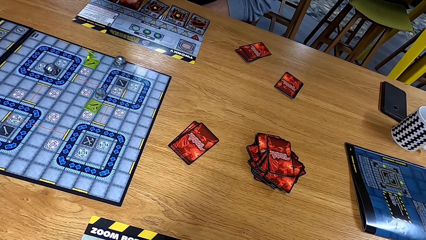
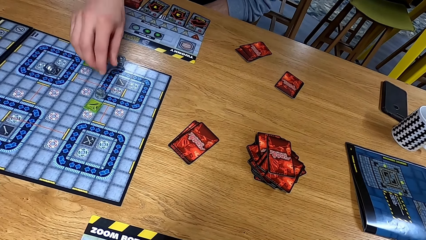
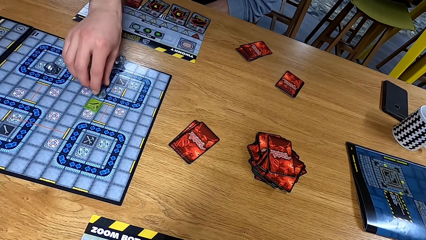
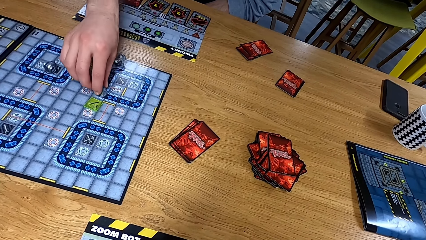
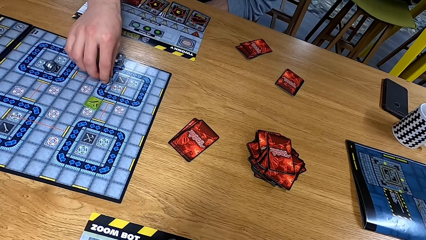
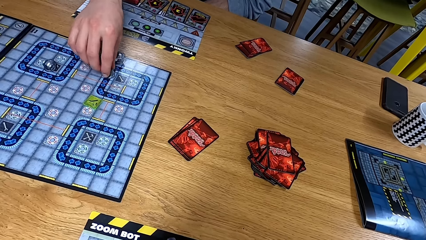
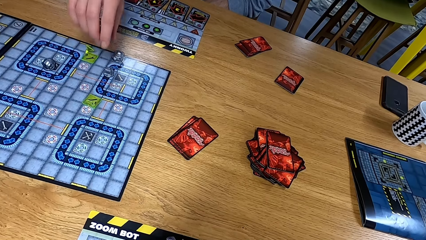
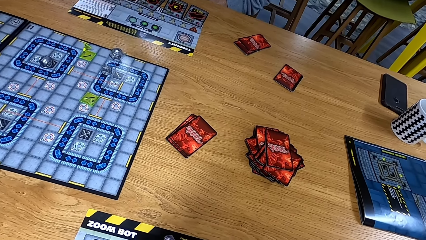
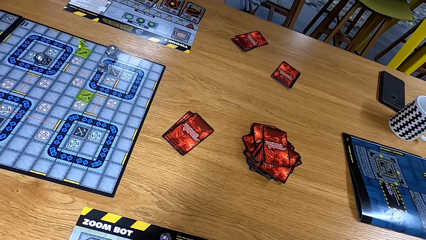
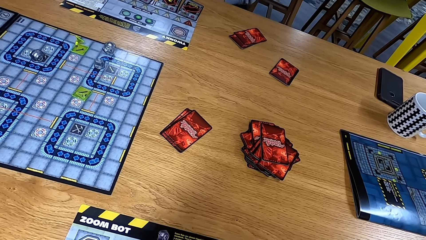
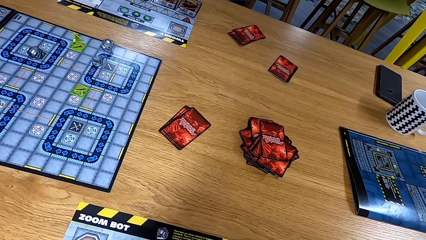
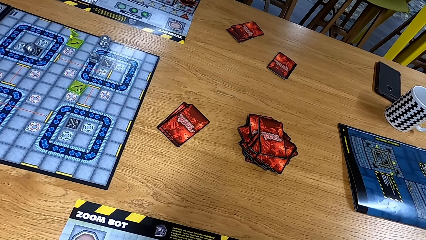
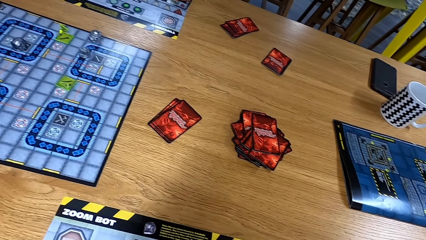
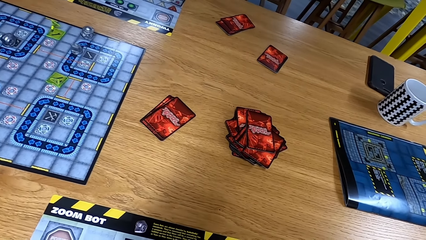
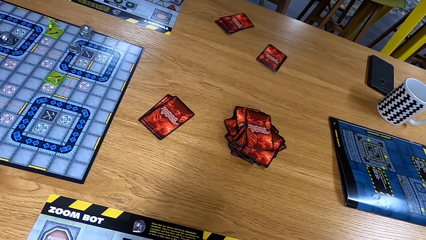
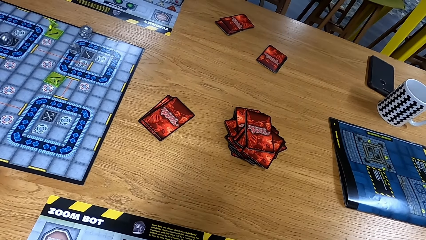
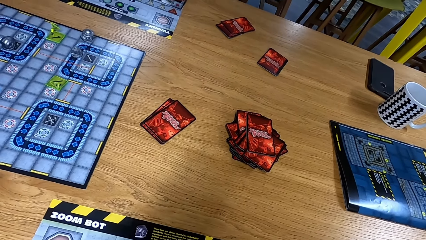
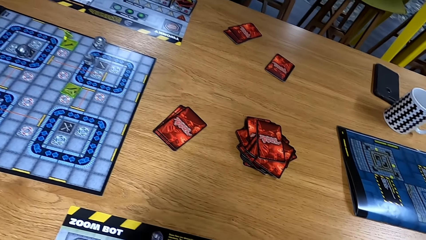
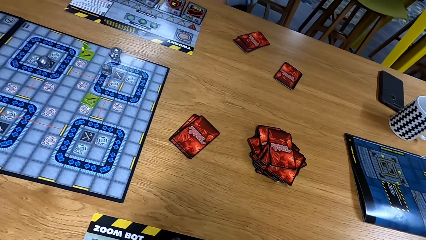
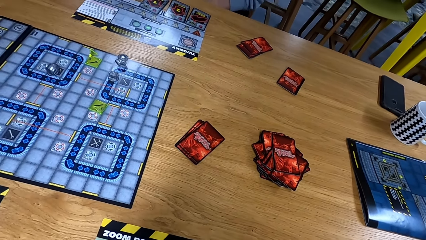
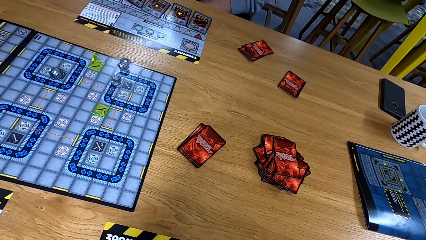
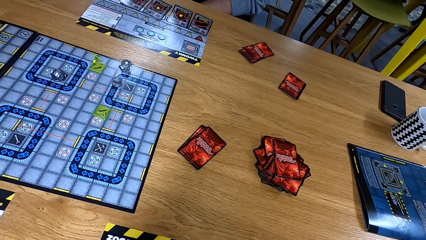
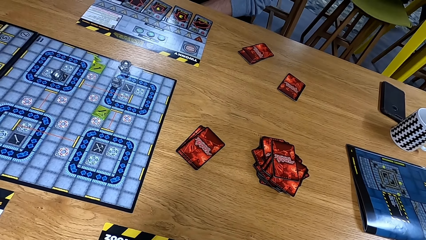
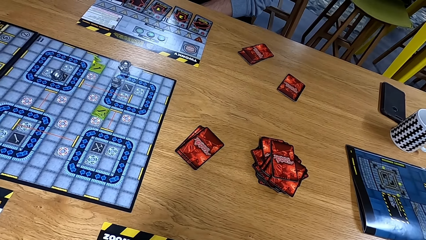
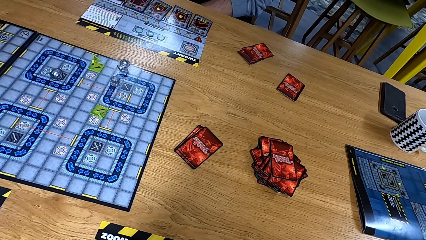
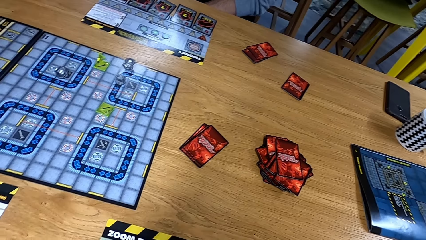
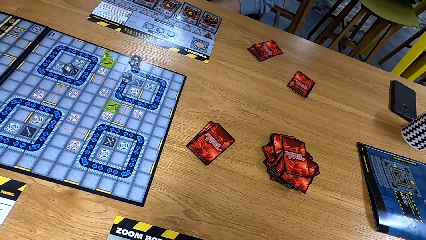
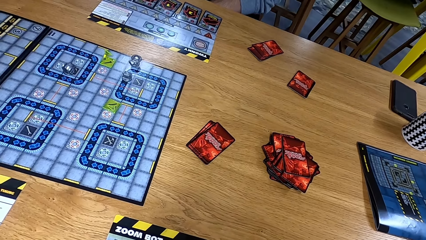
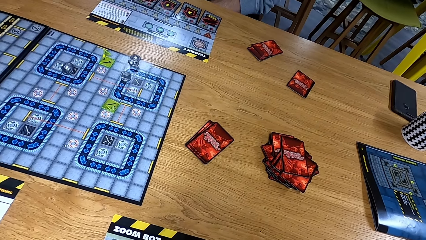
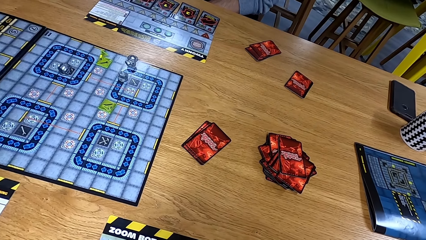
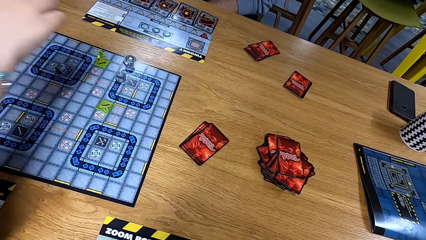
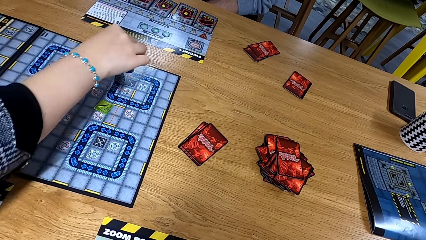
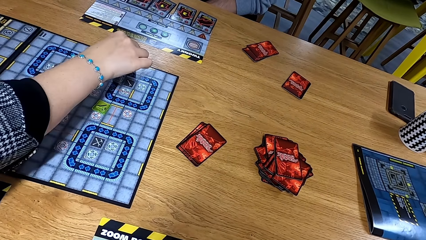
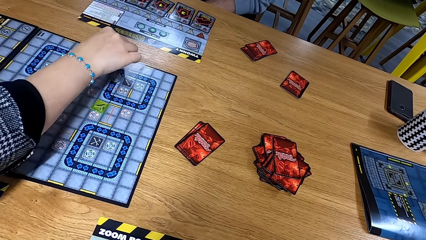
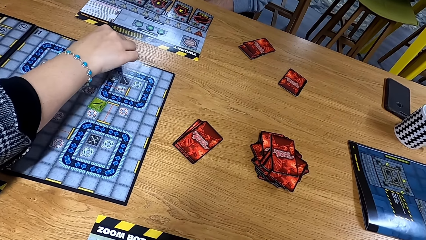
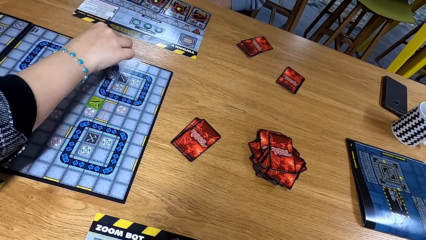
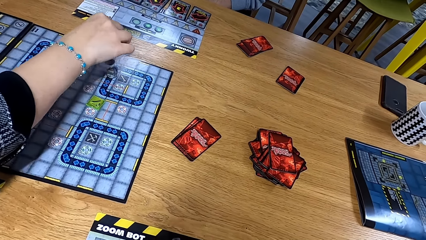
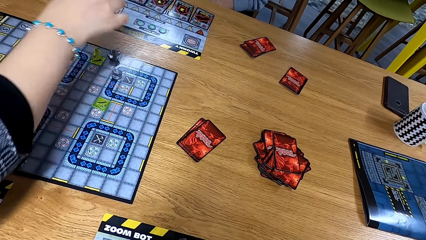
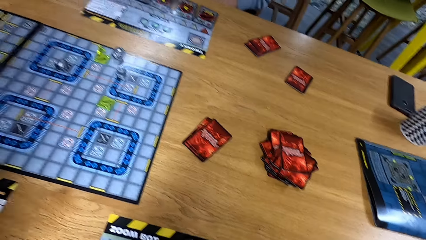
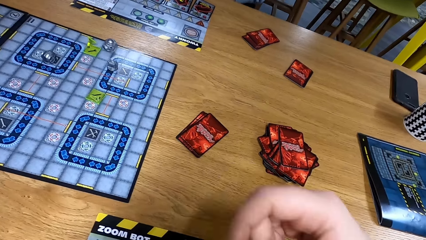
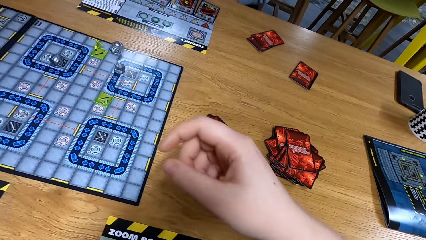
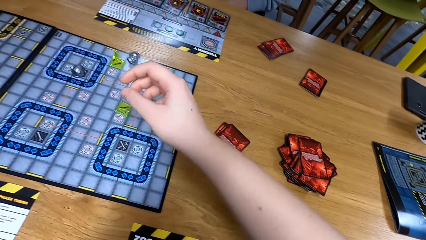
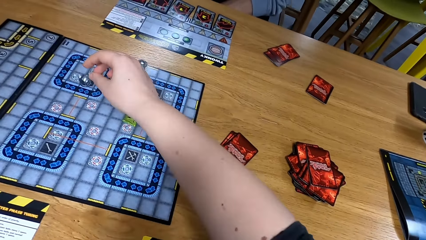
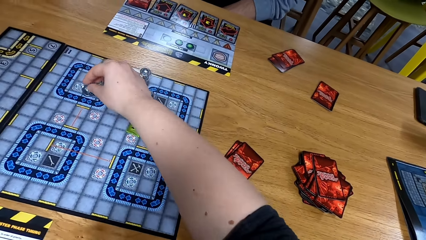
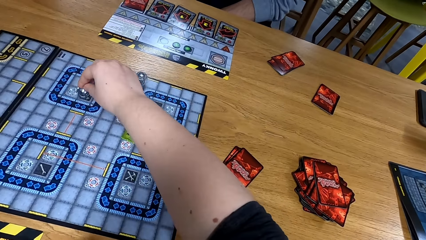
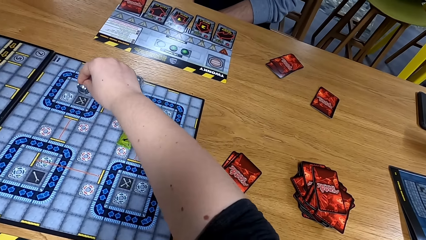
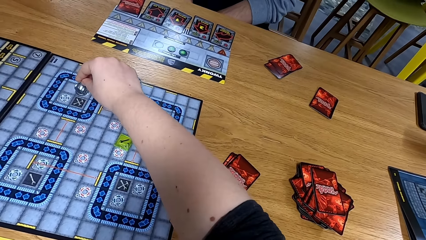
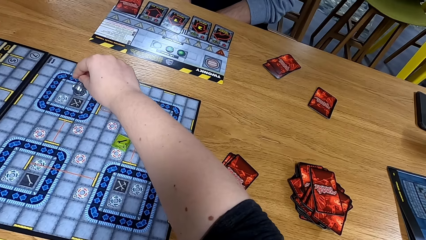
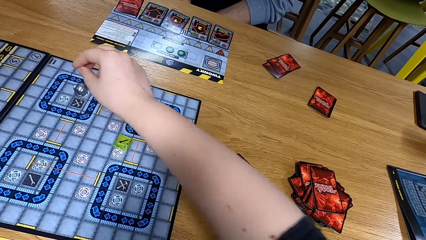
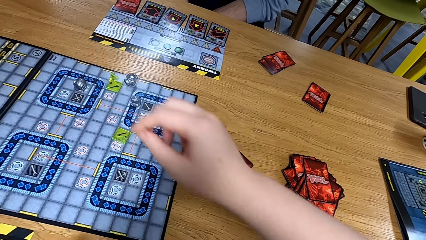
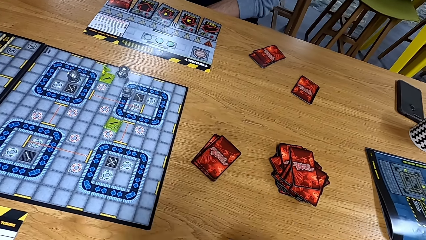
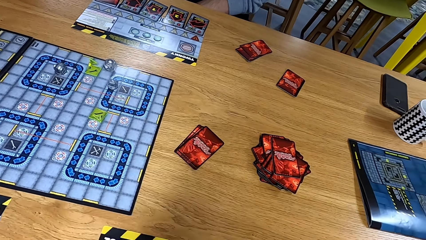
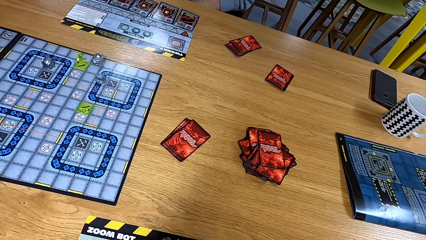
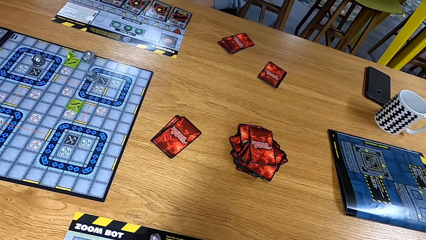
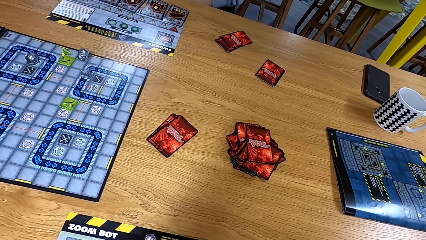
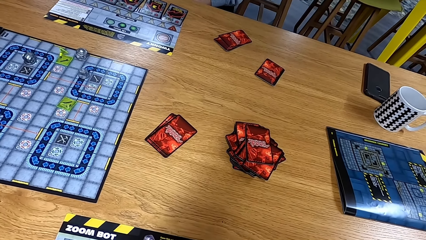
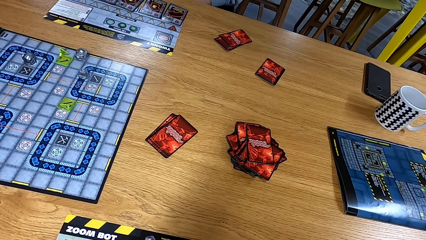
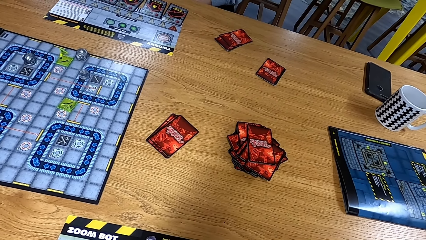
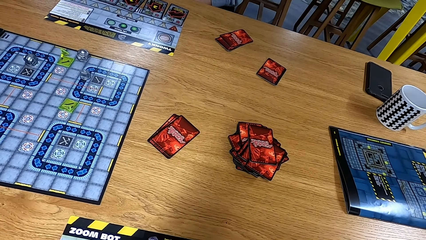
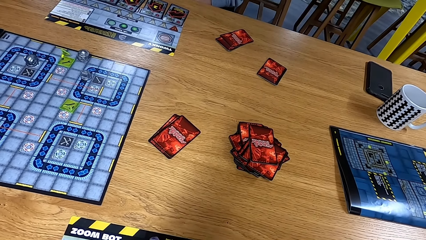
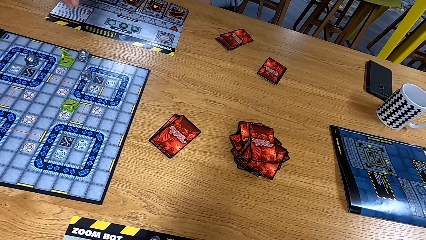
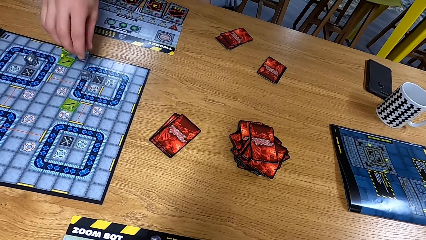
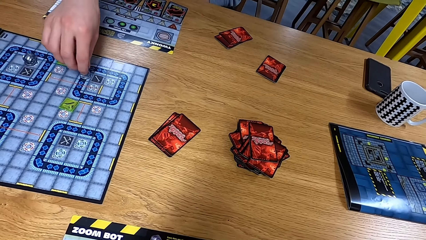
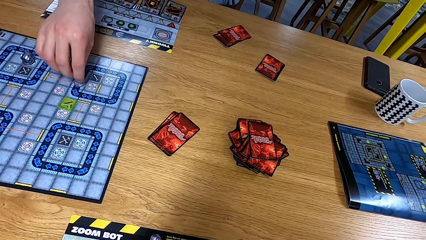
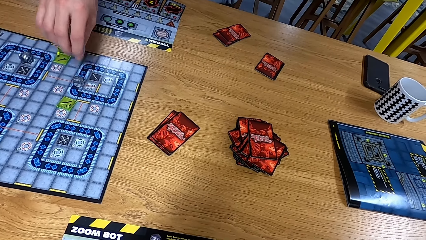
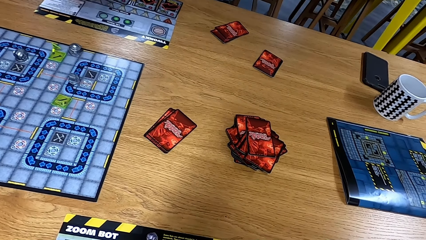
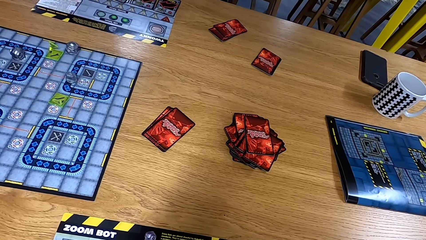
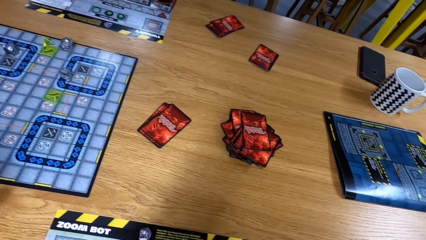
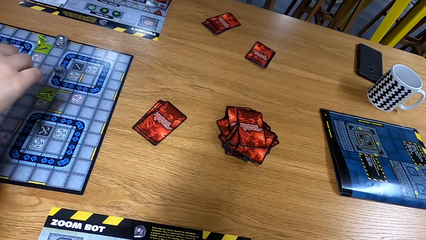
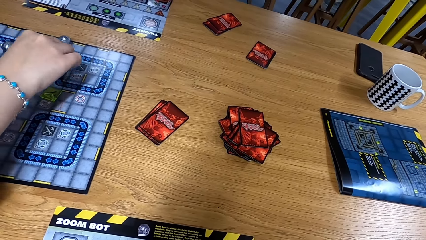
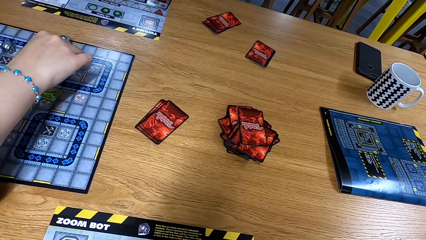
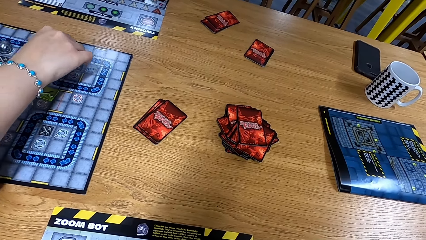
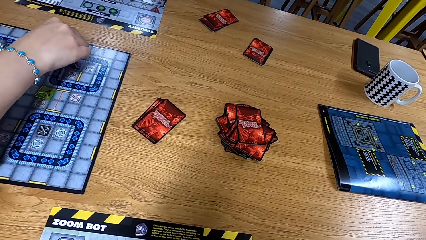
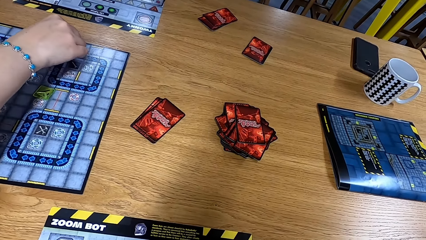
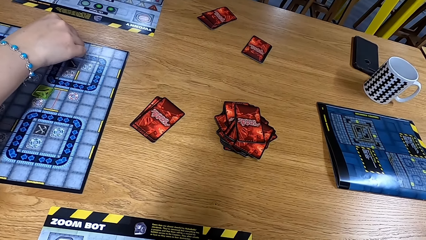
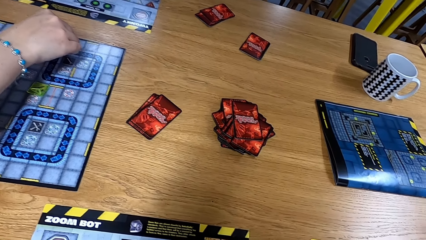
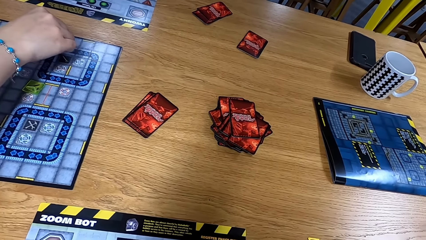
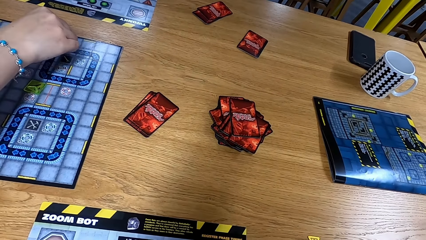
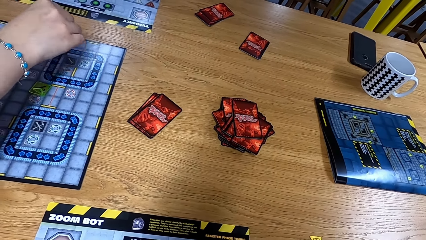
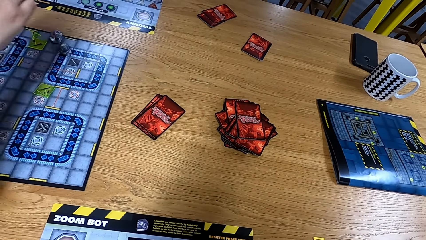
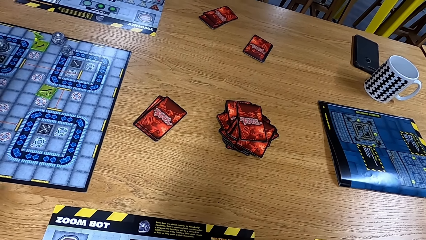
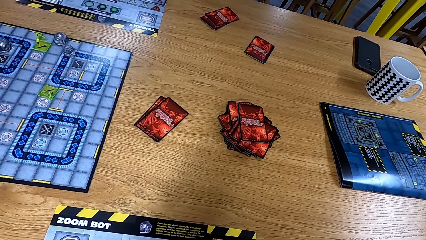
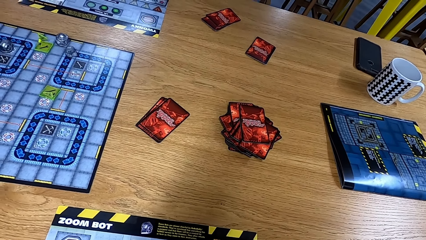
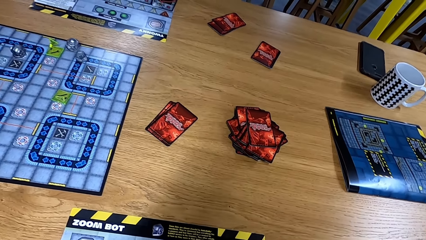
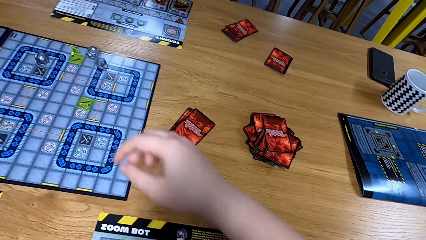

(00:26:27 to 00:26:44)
A man moves dice on the board. The camera wearer looks at the table. Another man moves dice on the board. The camera wearer moves dice on the board. They look at the table. The first man moves dice on the board. The other man moves dice on the board.
